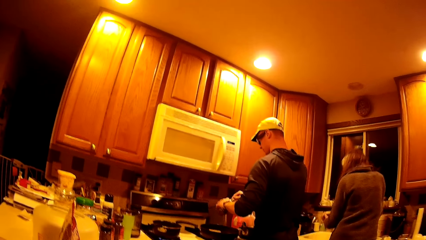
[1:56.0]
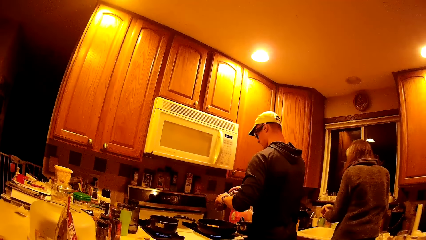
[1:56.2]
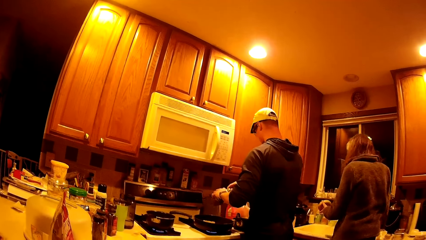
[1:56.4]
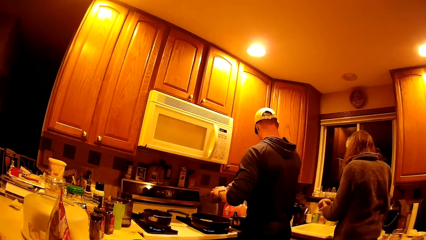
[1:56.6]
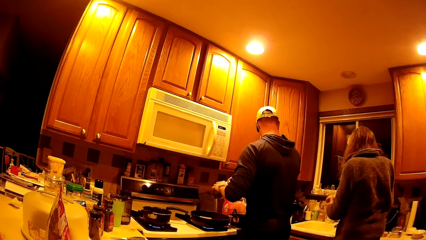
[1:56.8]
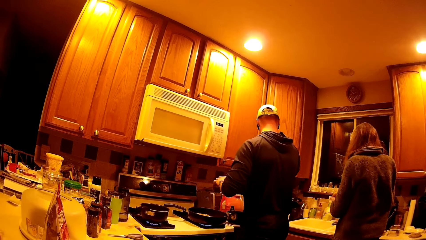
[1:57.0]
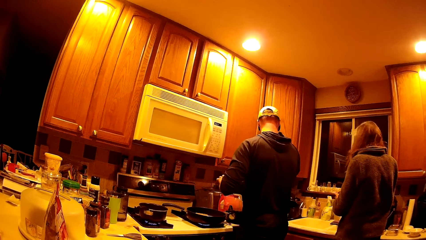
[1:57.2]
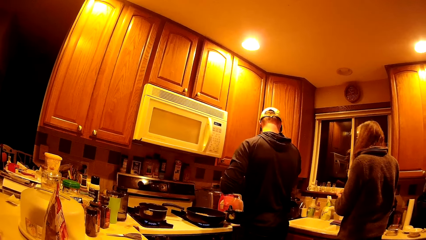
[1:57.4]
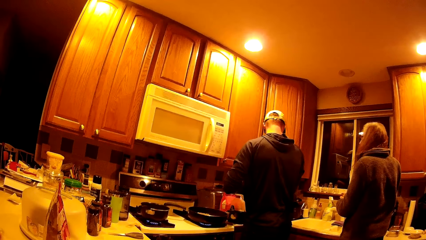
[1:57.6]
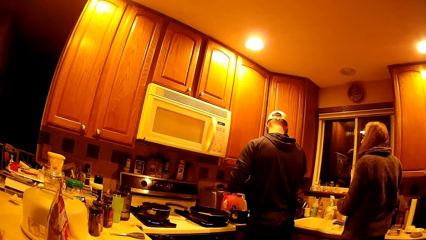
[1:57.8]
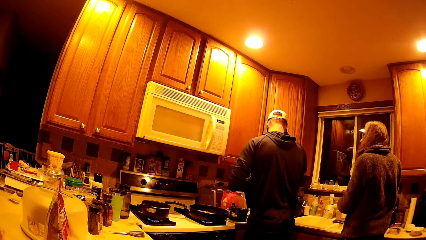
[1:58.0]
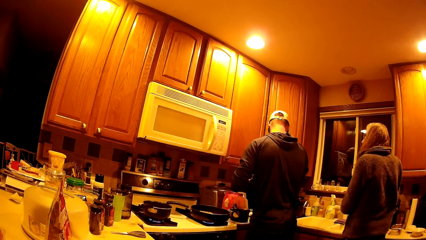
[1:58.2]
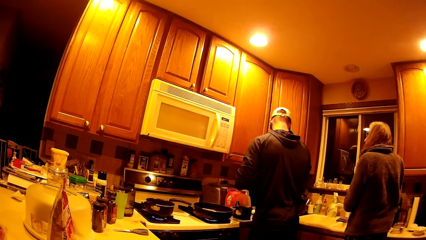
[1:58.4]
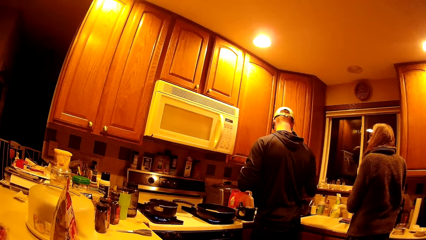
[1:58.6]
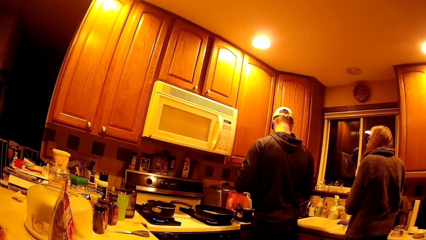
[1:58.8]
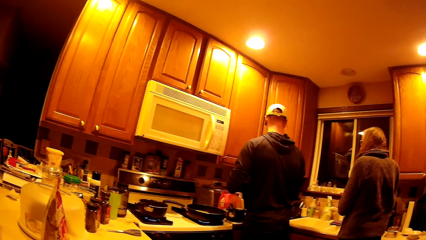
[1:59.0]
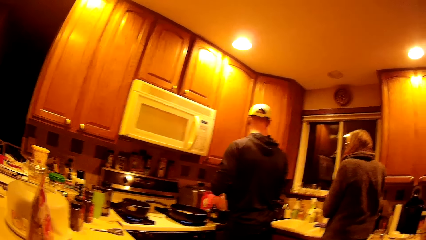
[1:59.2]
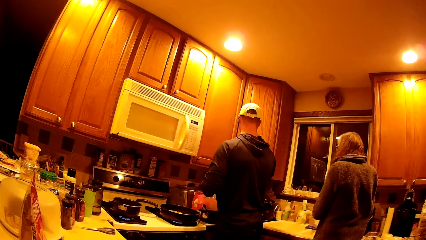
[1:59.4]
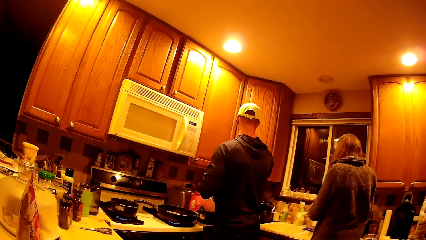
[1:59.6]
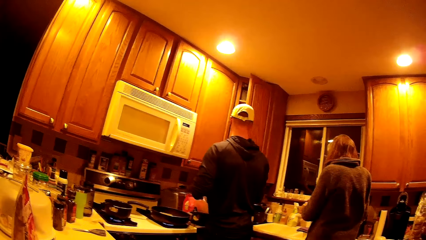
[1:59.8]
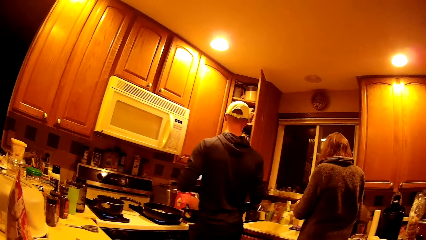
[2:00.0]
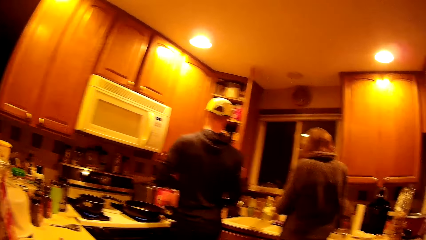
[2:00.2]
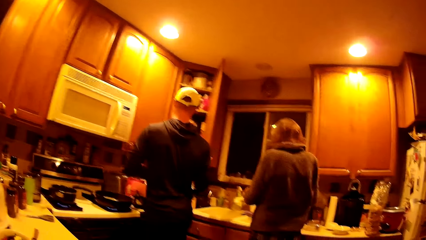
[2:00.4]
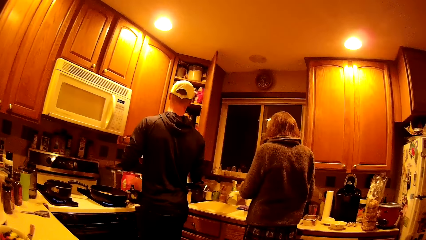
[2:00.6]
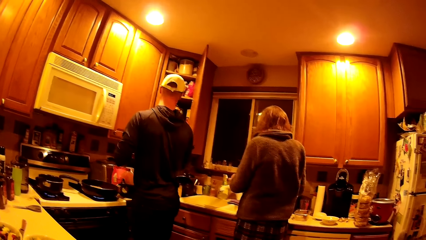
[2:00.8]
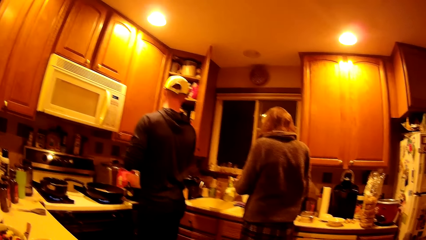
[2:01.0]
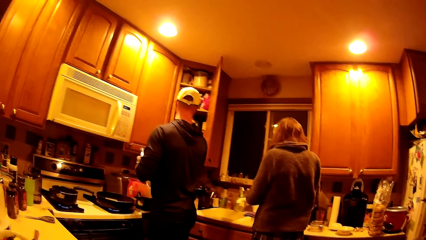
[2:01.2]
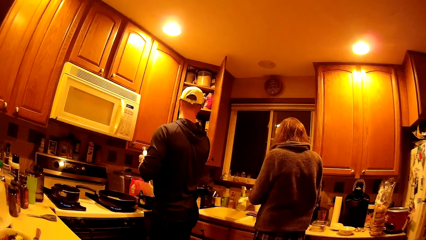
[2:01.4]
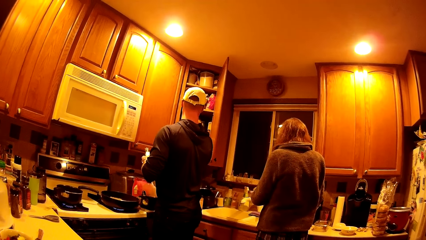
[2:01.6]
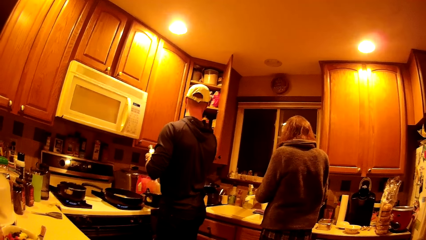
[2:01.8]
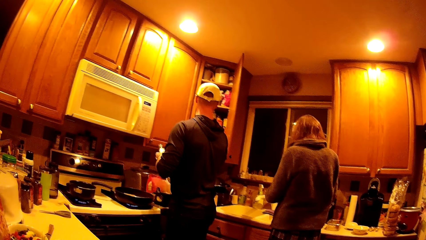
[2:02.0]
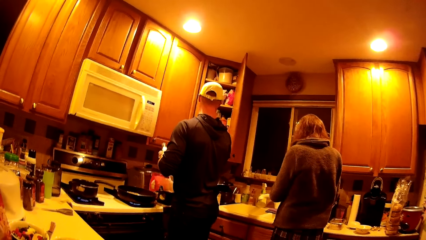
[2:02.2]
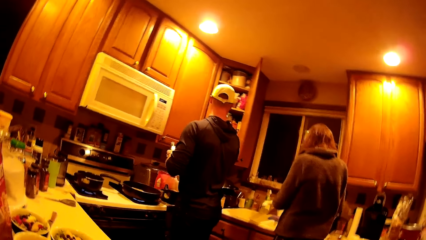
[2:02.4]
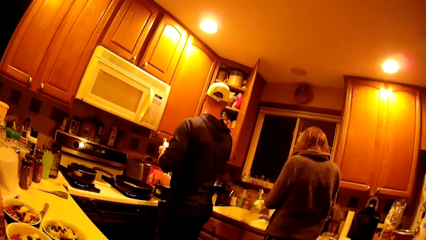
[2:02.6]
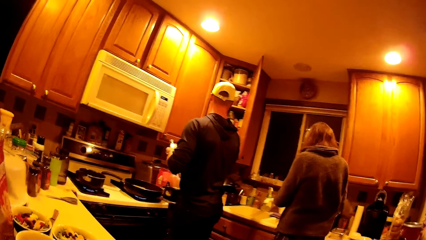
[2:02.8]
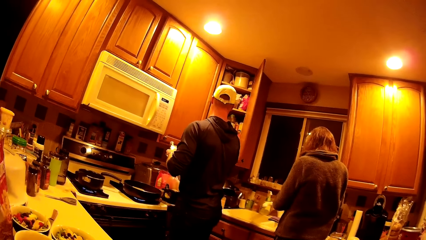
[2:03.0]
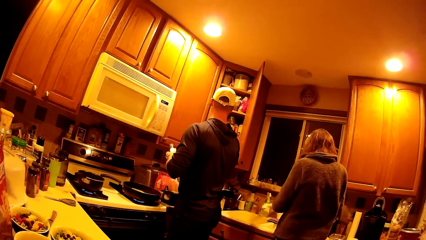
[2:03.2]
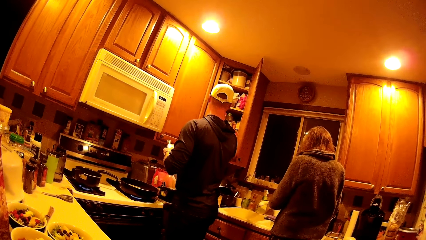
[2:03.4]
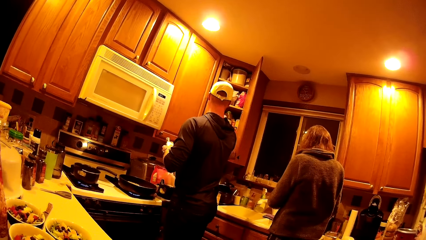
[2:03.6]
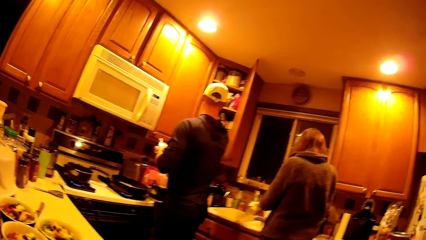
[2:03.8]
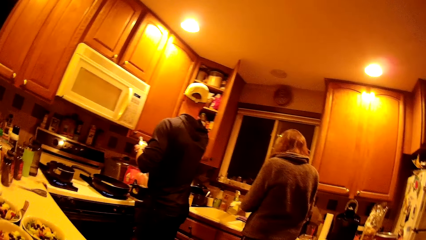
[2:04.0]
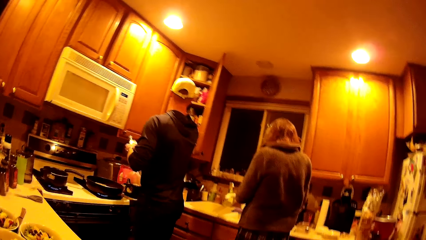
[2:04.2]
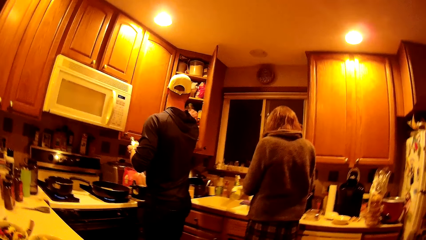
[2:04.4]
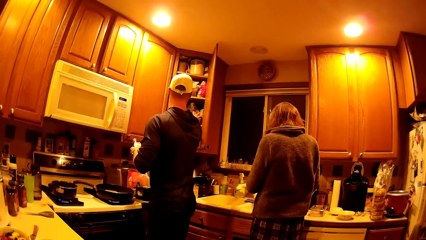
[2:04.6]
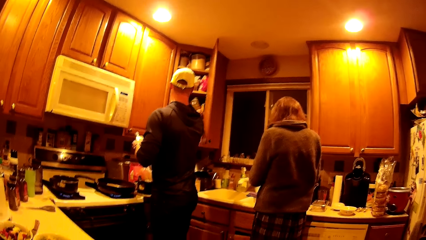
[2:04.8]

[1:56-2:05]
The man closes the bottle with both hands. The man opens the kitchen cupboard with his right hand.

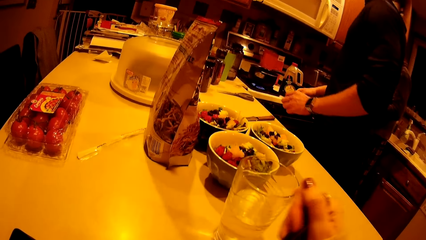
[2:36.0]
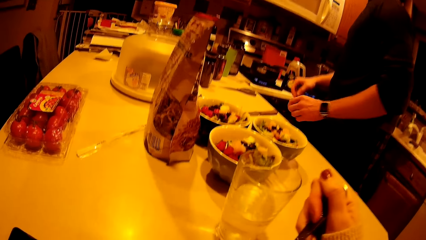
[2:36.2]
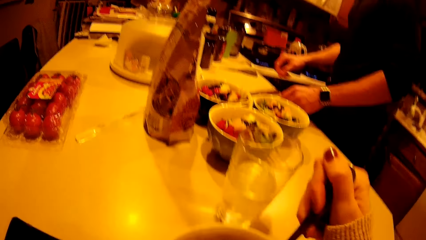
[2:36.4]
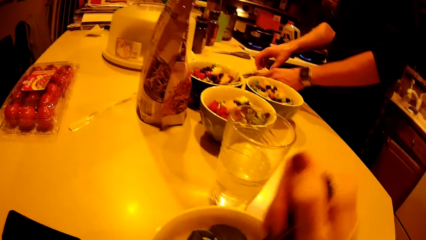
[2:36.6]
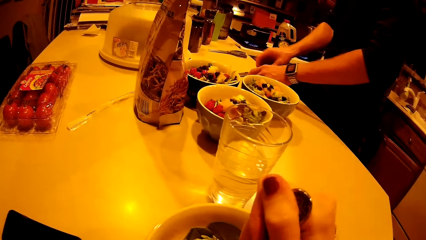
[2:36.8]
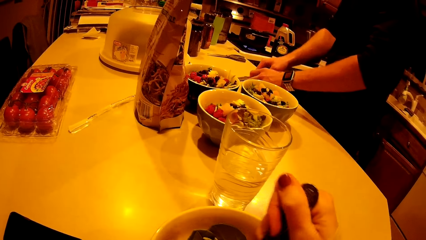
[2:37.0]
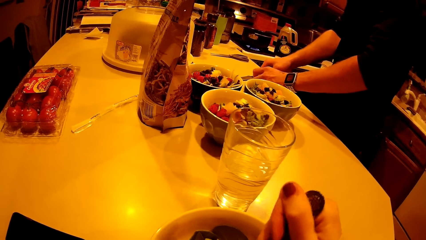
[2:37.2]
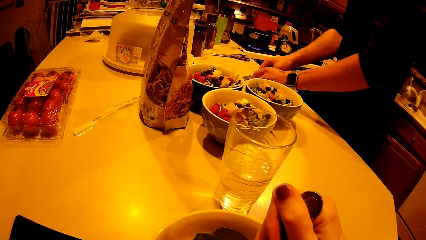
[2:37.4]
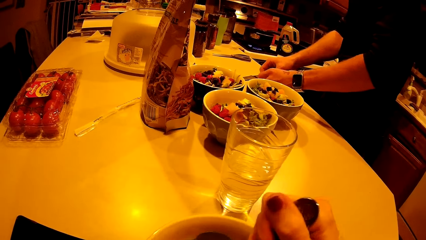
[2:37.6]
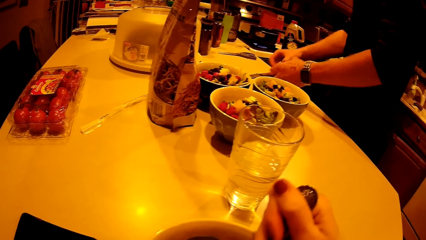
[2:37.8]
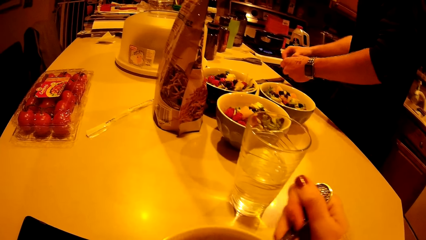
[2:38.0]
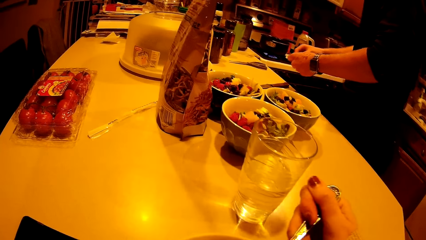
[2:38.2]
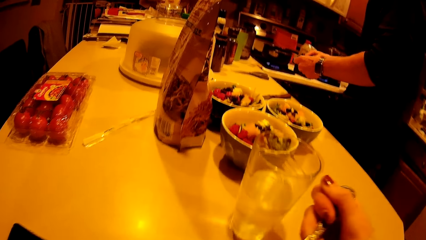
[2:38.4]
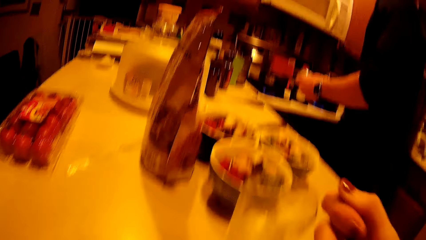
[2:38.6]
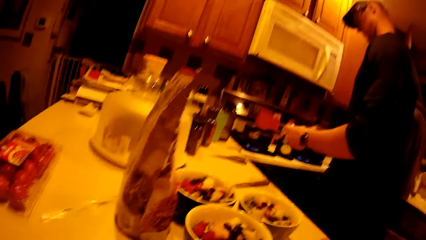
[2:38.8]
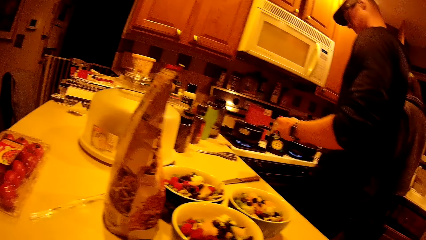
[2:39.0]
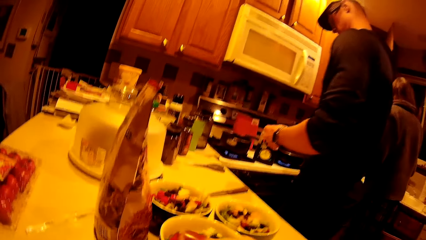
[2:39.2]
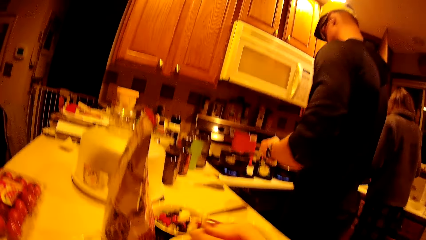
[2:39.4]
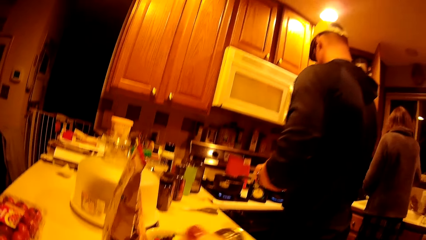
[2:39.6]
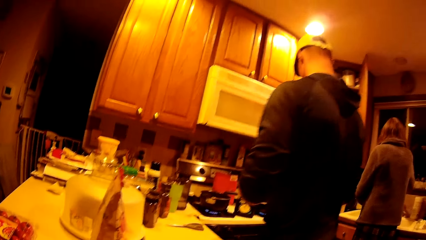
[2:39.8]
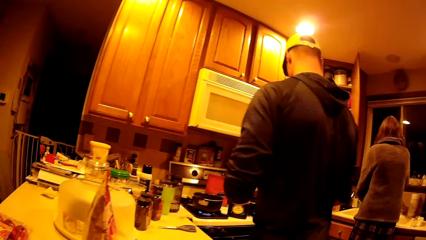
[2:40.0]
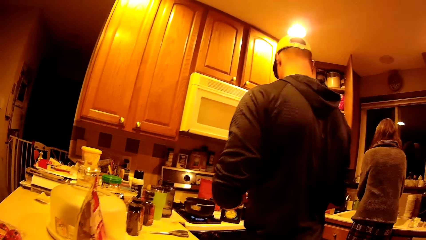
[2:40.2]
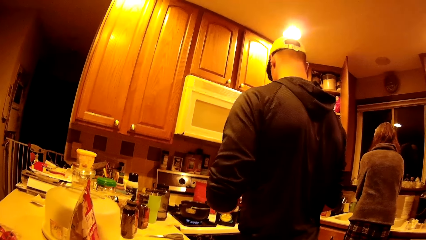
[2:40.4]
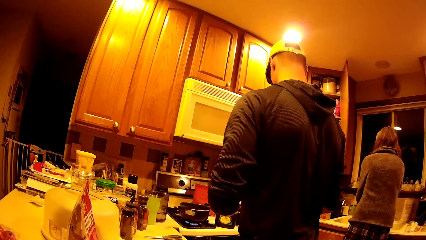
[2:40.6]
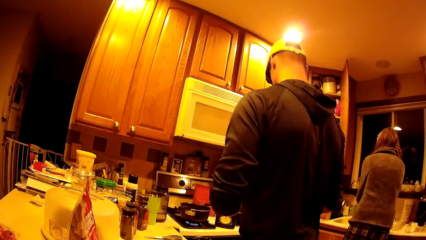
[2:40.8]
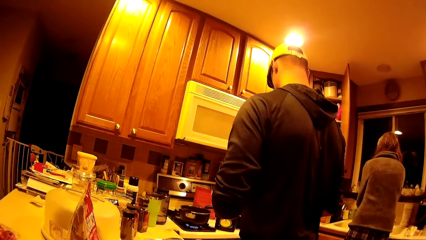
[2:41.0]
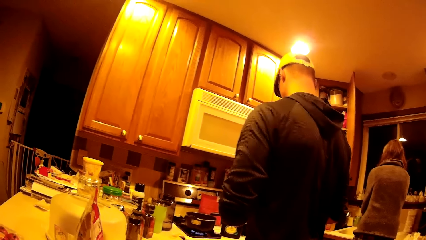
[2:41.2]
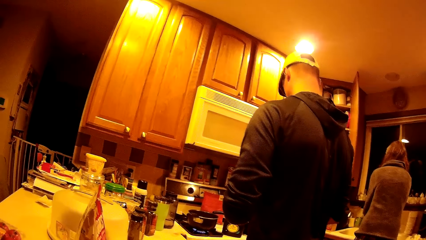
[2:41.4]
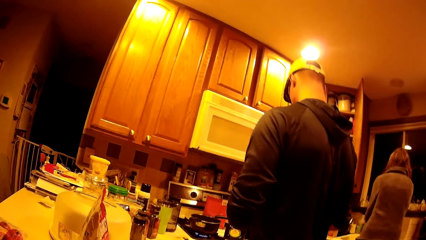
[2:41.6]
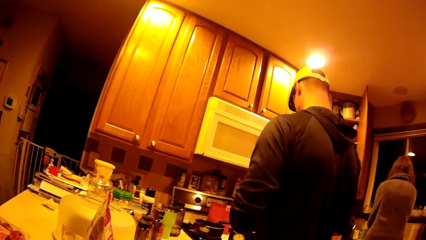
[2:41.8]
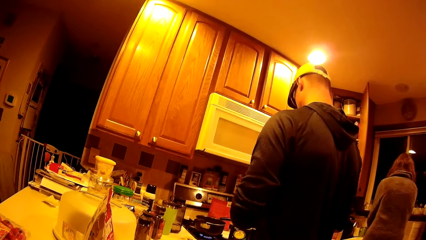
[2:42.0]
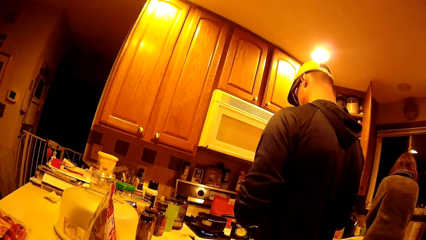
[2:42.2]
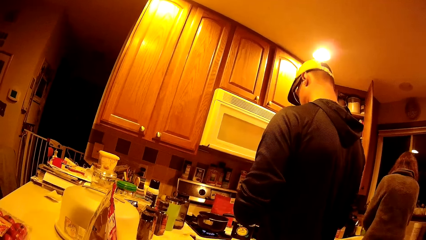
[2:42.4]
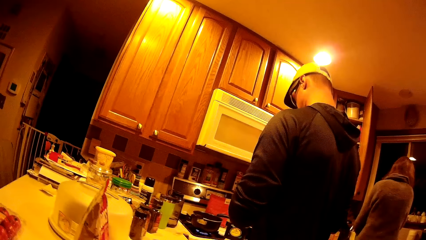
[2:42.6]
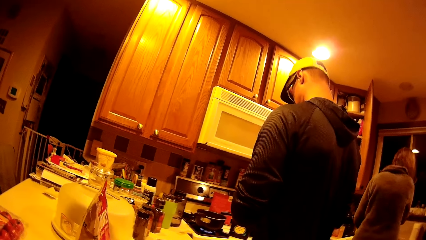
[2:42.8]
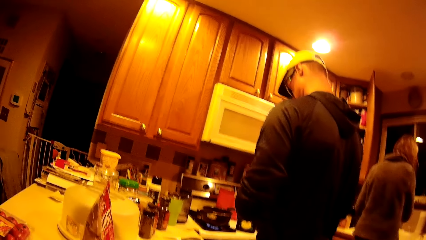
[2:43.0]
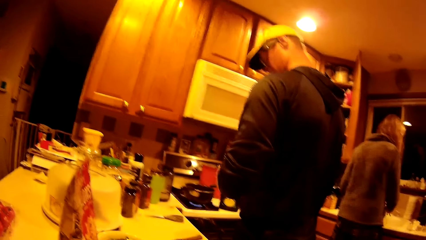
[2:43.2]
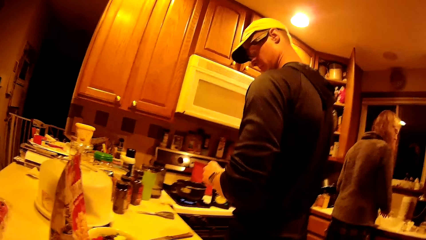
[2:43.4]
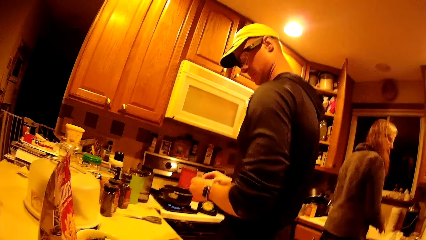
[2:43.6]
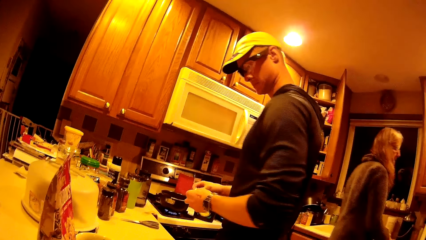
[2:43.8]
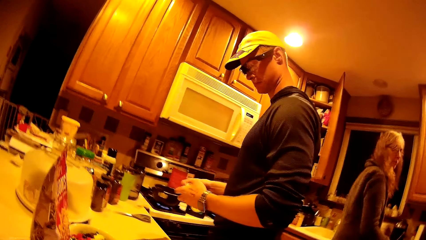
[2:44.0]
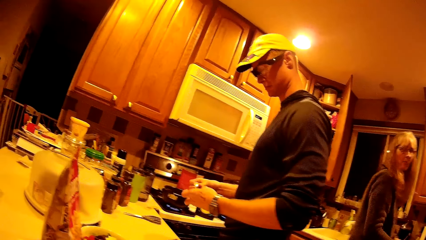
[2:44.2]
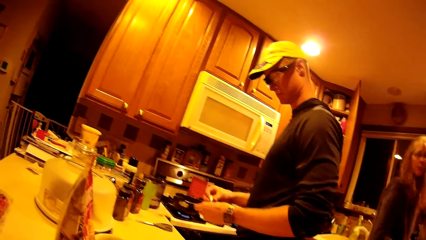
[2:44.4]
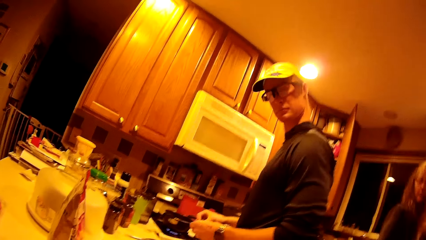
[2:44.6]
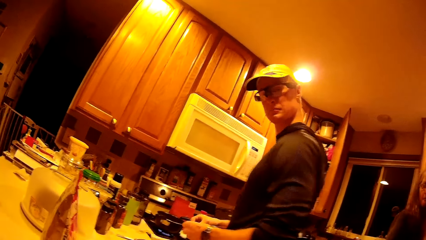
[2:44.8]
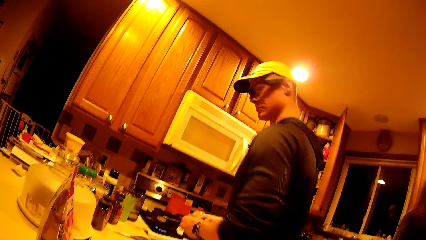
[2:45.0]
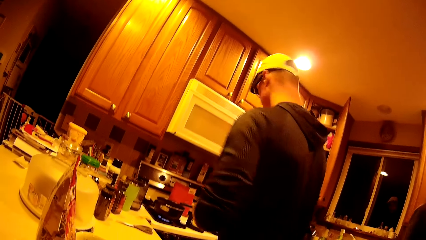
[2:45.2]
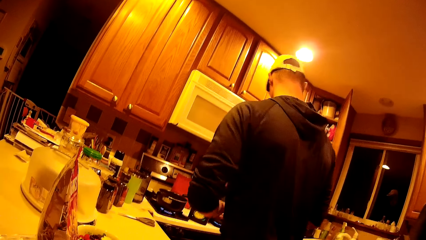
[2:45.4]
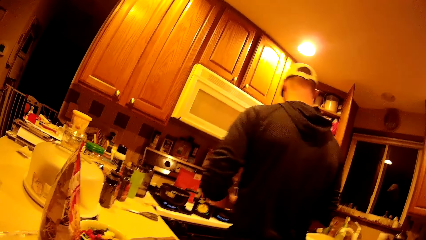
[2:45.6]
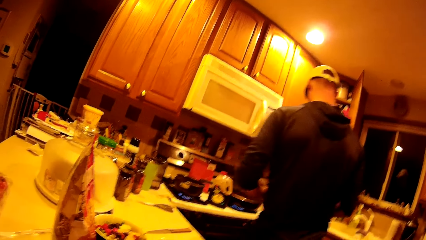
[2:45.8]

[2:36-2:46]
The man moves the hand. The man picks up a piece of the garlic from the kitchen cabinet with both hands. The camera wearer interacts with the man.
